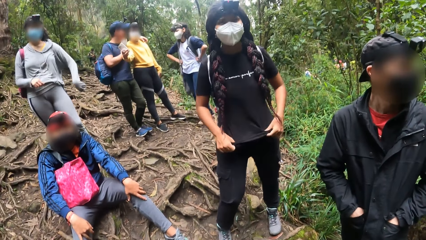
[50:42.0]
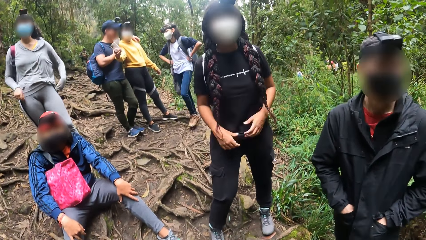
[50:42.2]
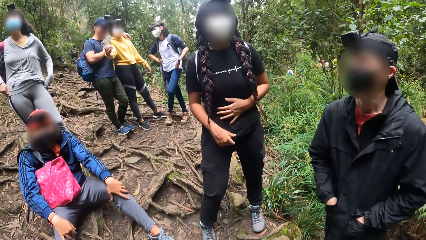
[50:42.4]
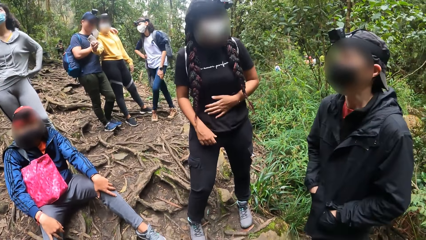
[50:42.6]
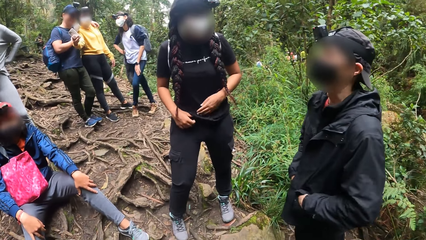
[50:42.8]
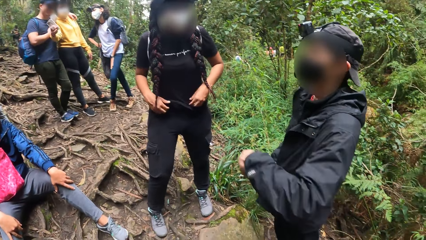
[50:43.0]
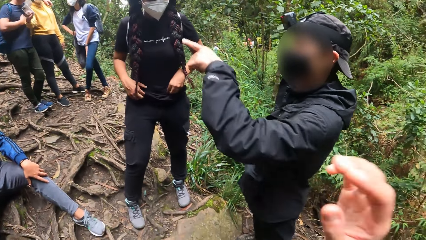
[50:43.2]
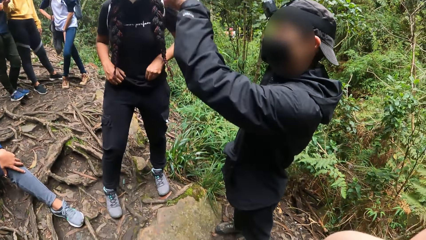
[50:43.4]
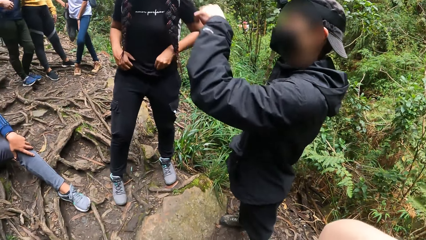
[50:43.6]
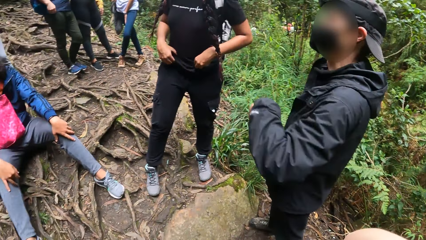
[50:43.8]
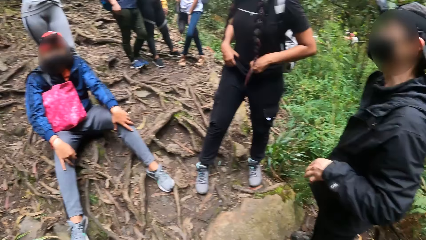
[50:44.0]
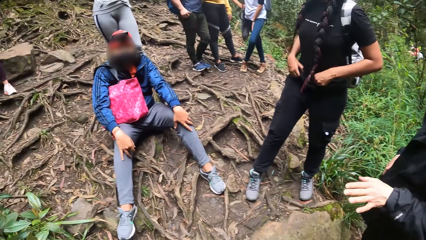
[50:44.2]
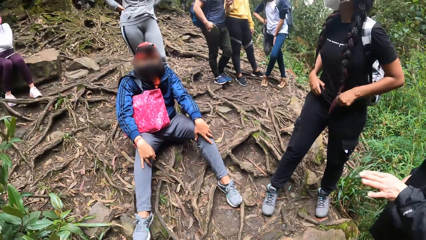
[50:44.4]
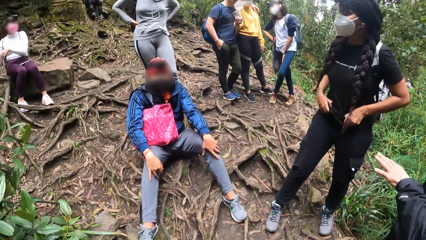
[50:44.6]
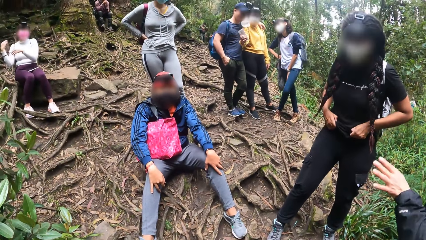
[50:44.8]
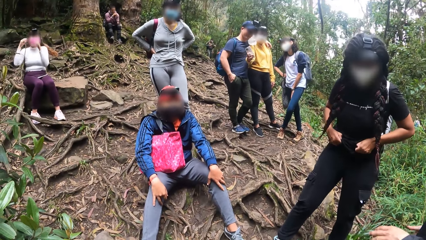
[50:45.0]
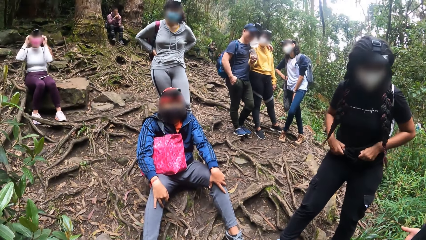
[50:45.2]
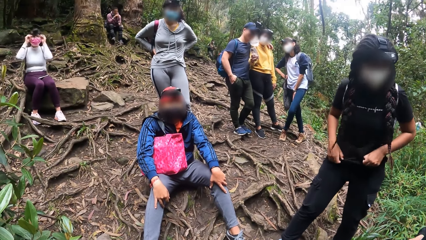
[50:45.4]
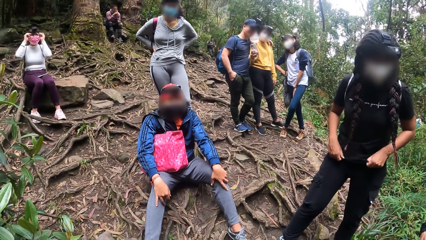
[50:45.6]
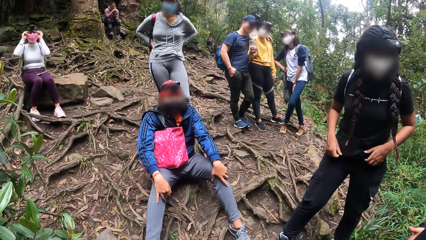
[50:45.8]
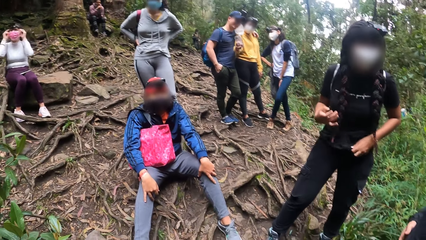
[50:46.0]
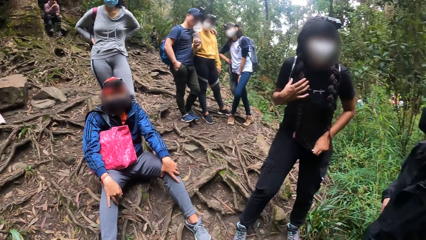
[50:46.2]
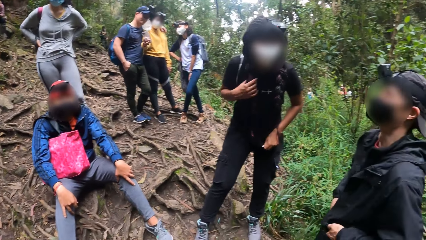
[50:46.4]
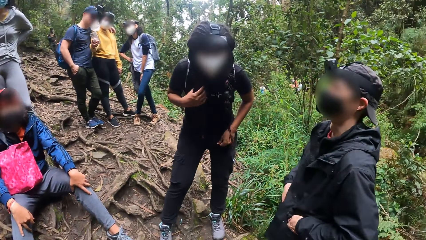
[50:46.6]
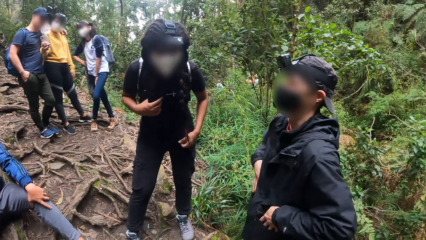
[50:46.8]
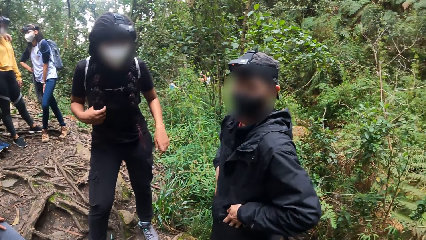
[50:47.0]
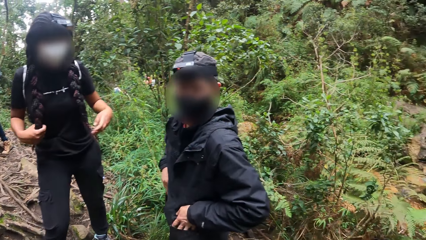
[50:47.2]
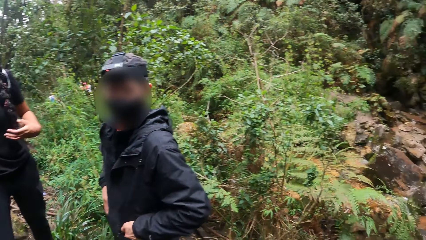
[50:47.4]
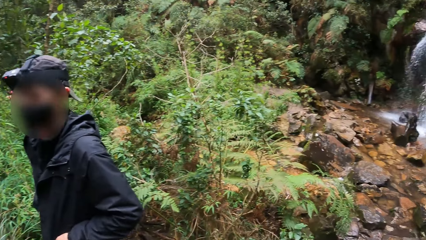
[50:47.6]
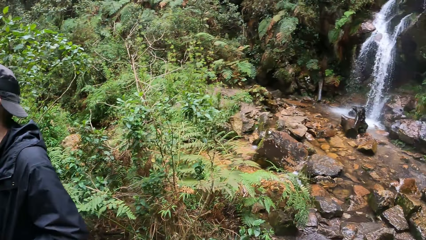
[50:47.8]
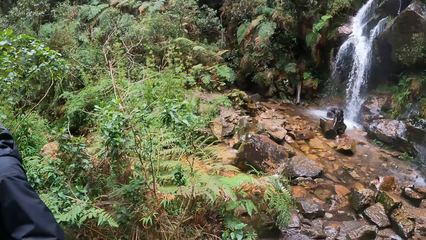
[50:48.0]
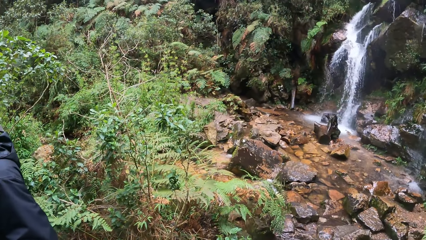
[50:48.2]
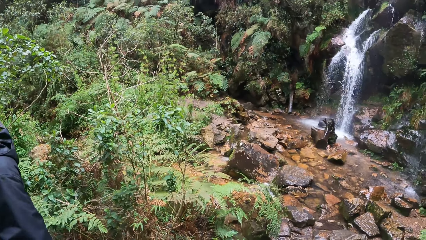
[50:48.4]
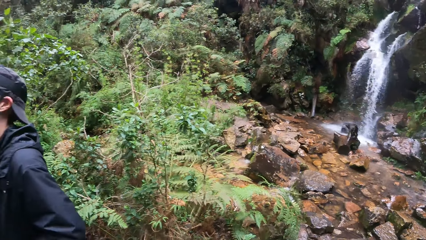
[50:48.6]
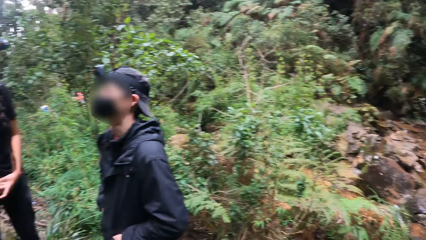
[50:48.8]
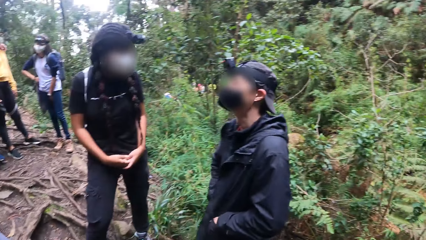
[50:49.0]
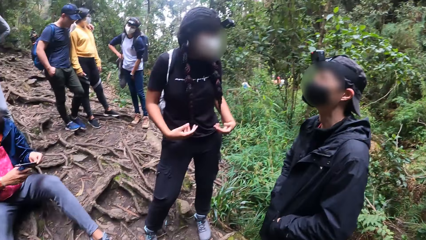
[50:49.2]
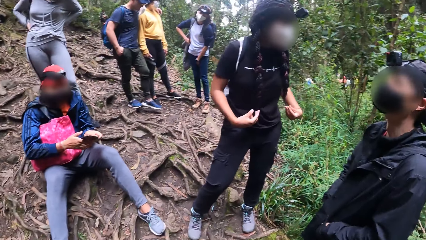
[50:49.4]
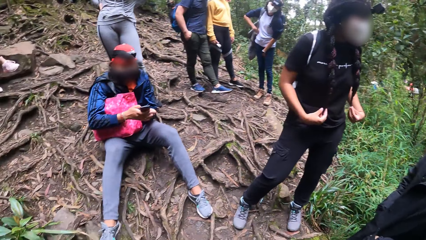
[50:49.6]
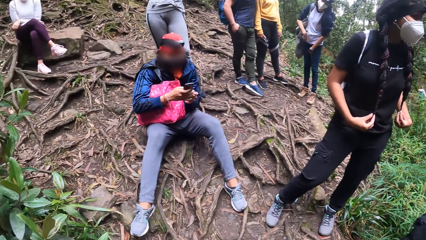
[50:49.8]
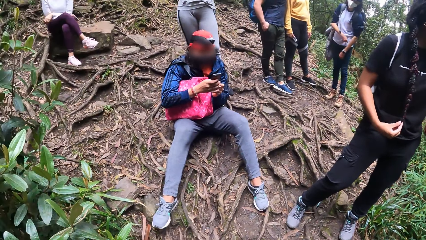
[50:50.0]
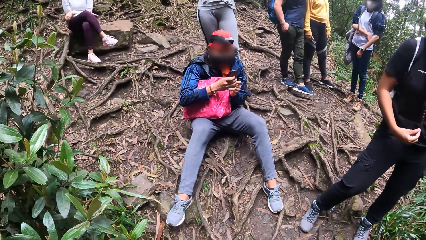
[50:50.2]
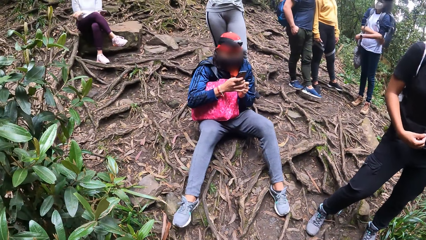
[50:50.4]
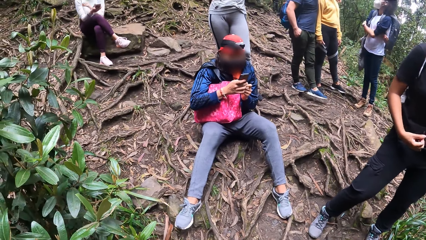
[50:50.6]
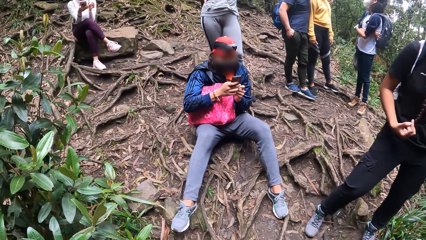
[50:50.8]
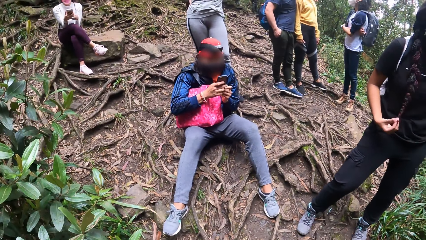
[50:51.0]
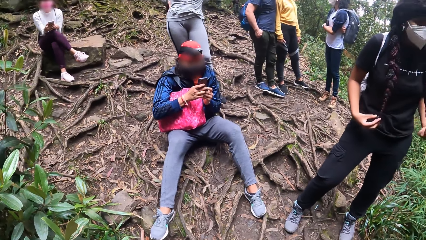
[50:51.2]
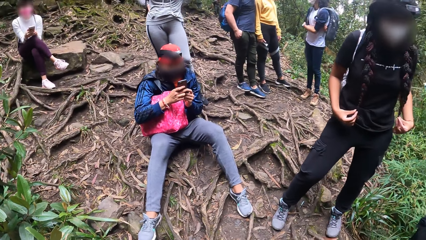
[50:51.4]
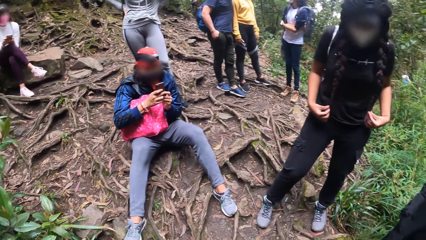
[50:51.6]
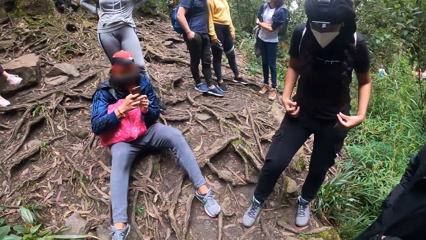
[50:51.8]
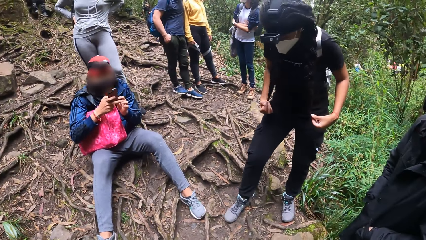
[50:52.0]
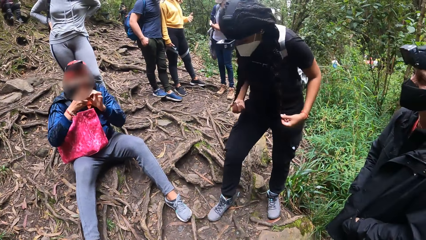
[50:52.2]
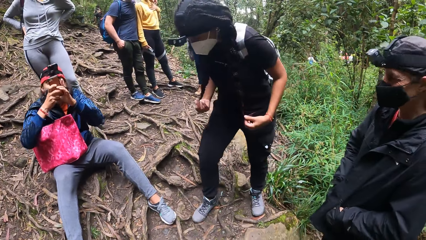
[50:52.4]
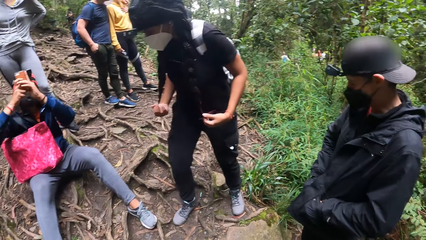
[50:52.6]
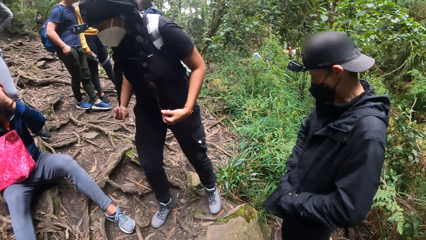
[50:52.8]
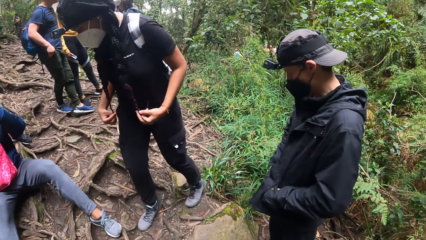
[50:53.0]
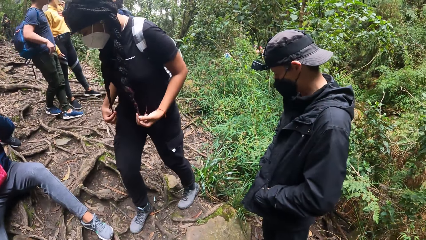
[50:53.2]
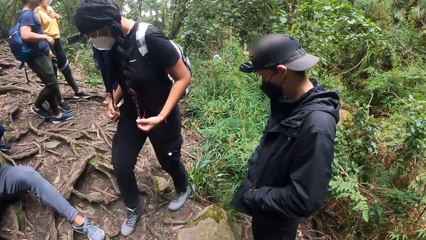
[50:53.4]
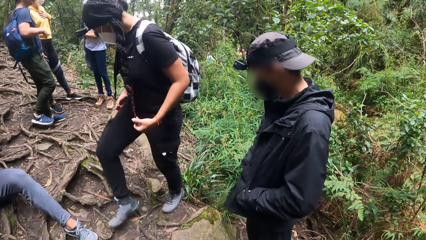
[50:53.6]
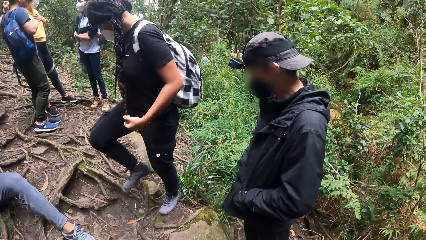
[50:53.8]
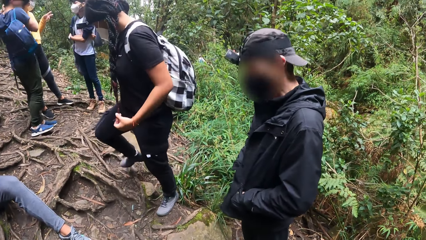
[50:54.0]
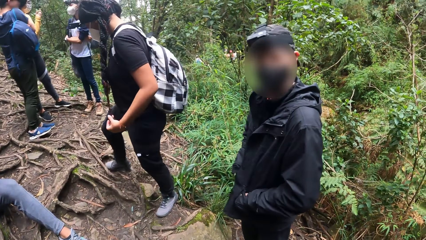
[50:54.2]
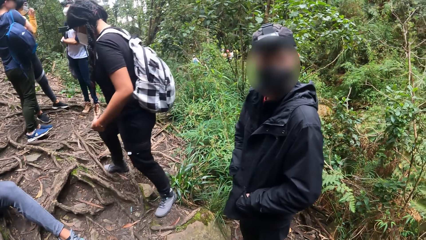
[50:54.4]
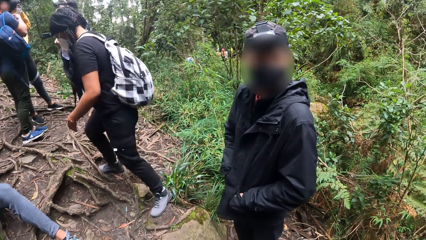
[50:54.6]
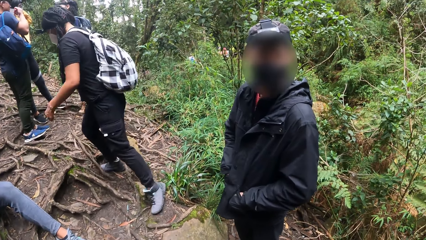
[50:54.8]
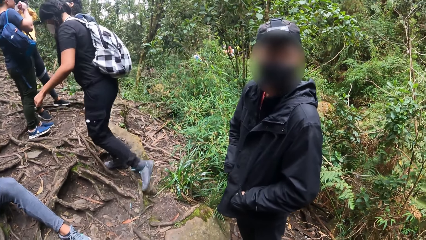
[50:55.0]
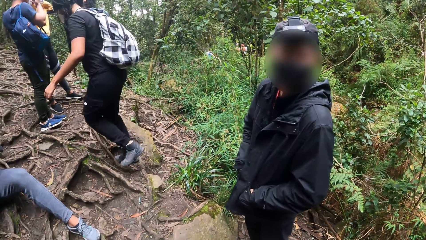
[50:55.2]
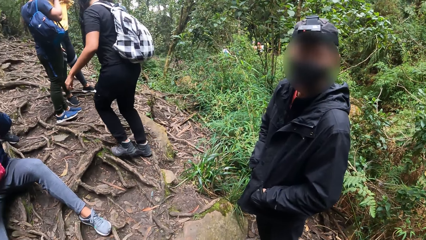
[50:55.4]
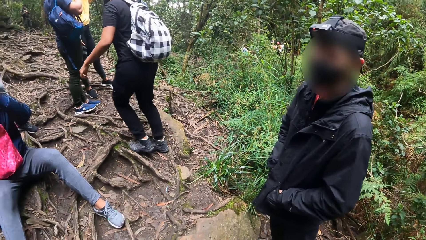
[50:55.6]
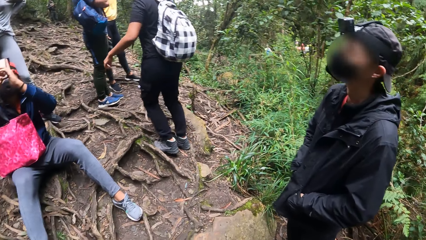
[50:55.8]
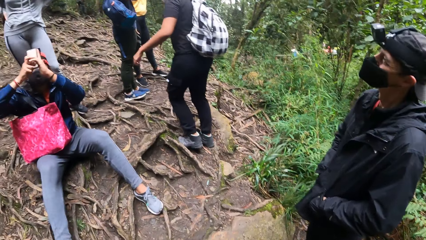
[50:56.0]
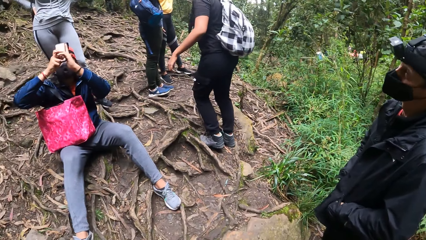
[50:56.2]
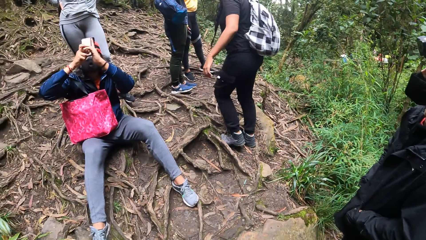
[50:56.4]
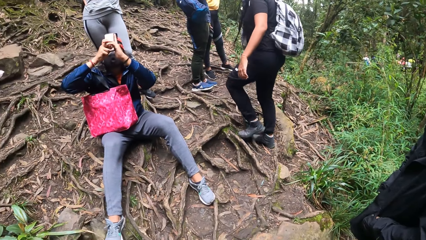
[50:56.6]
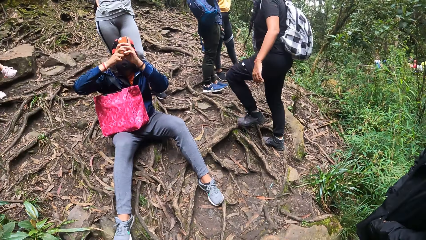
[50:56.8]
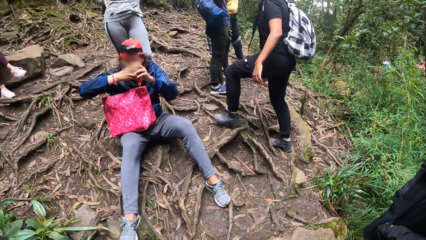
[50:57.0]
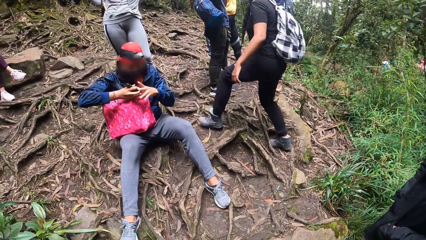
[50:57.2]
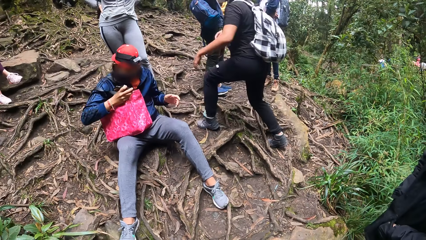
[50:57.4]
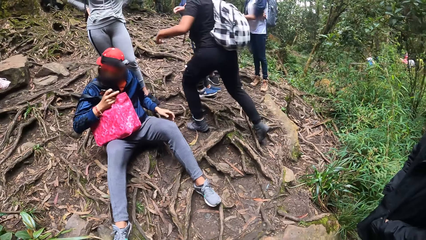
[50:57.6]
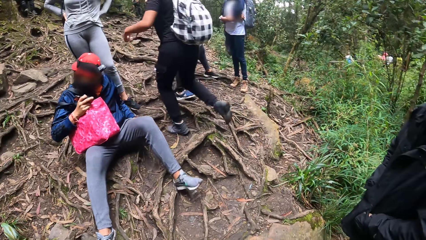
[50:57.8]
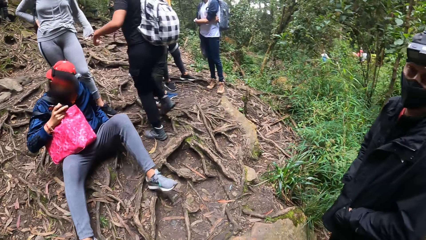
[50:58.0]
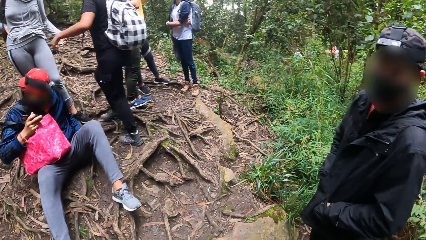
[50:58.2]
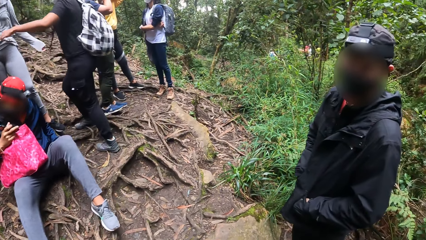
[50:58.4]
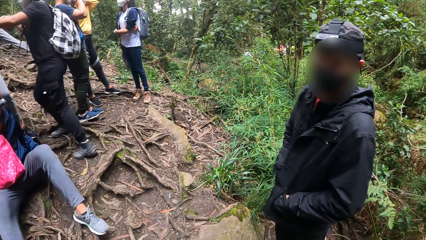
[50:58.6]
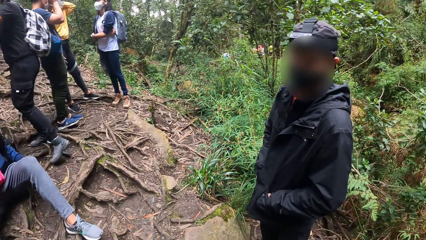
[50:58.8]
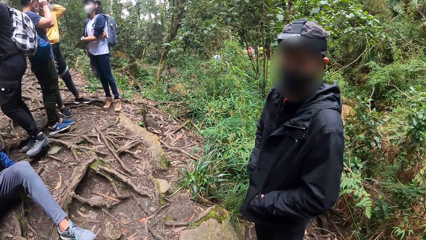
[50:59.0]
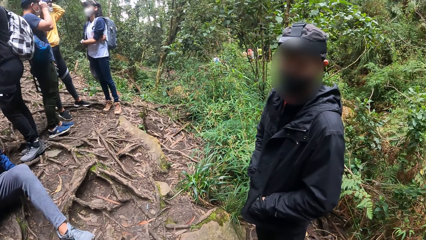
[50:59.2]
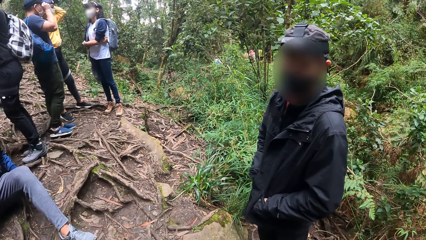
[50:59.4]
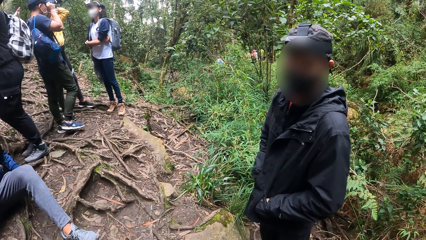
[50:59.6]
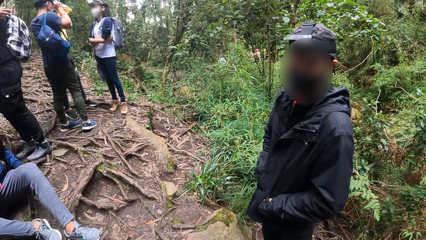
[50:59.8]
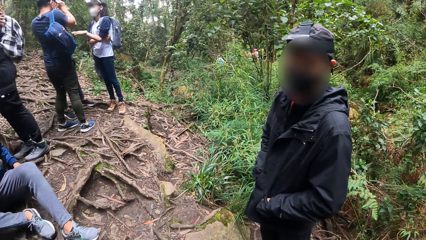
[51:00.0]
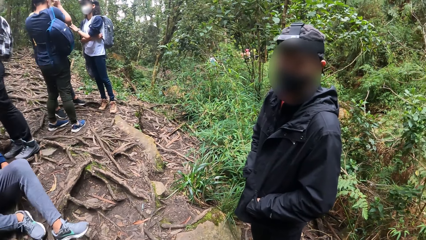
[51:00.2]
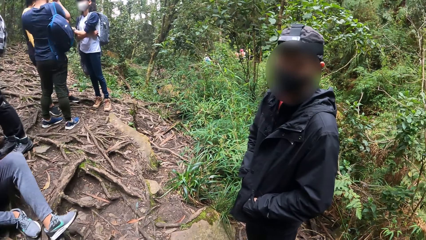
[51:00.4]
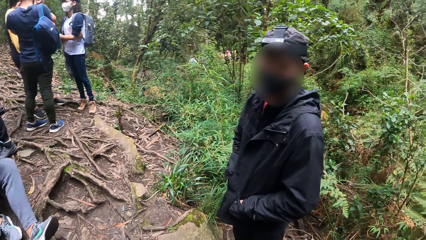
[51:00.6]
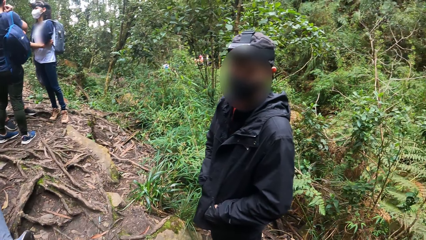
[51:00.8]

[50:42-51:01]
The camera wearer moves the right hand. A man points. The man moves the left hand. A lady holds her braids. The man pockets his hands. The camera wearer looks at the waterfall. Another man holds a phone. The other man holds the phone up. The other man presses the phone in his hands. Another lady walks. The first man interacts with the camera wearer.
